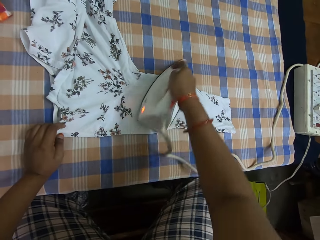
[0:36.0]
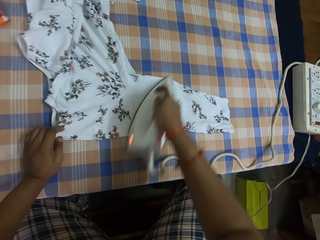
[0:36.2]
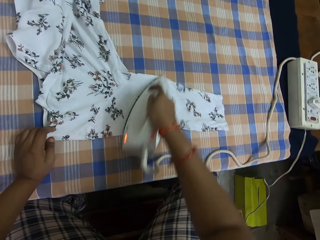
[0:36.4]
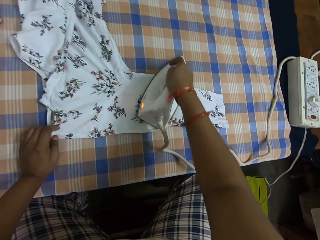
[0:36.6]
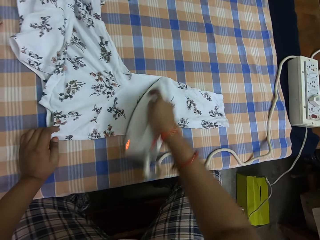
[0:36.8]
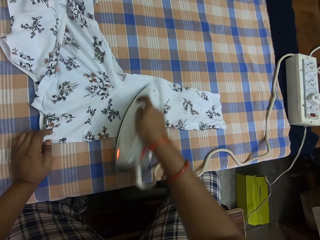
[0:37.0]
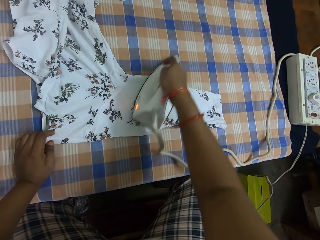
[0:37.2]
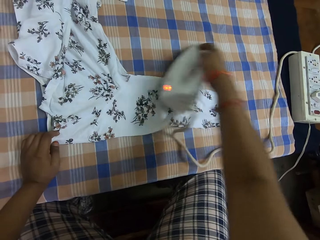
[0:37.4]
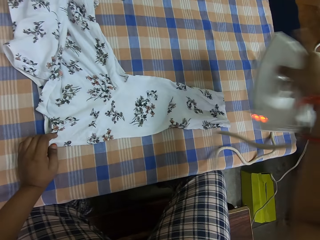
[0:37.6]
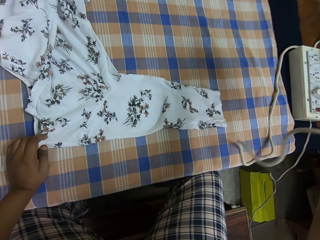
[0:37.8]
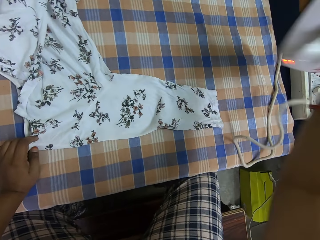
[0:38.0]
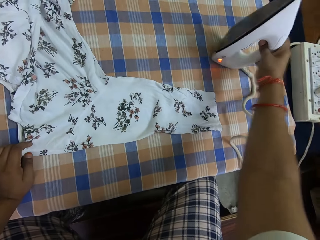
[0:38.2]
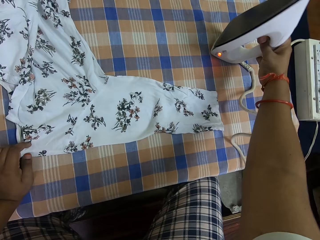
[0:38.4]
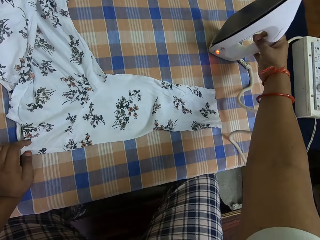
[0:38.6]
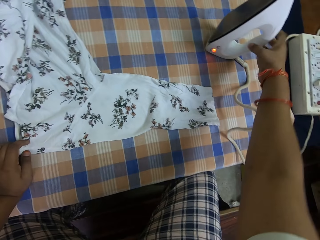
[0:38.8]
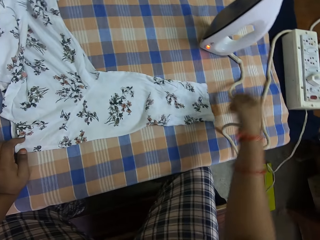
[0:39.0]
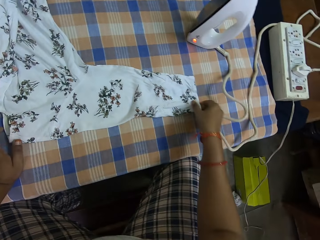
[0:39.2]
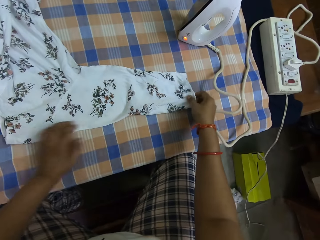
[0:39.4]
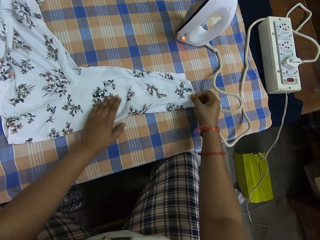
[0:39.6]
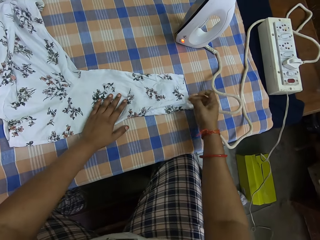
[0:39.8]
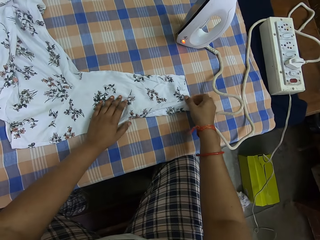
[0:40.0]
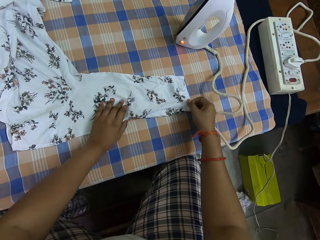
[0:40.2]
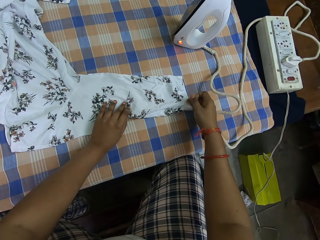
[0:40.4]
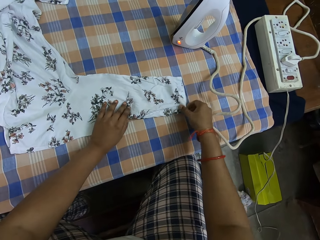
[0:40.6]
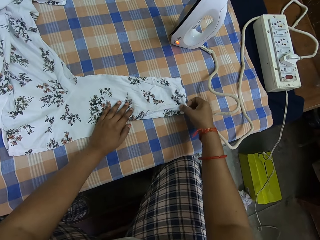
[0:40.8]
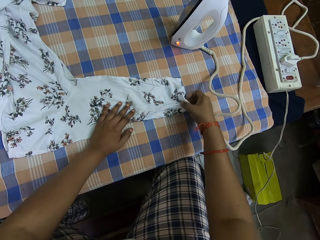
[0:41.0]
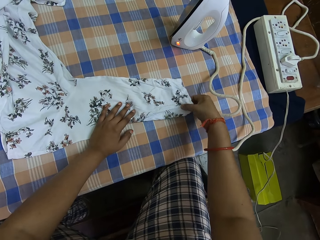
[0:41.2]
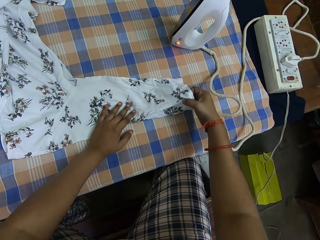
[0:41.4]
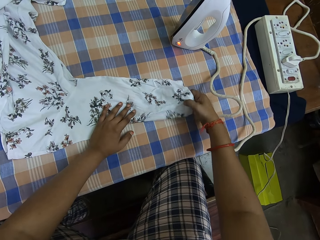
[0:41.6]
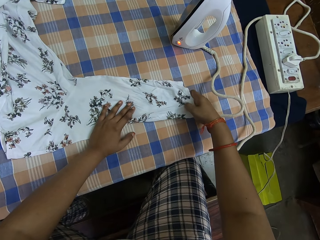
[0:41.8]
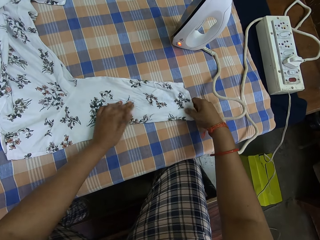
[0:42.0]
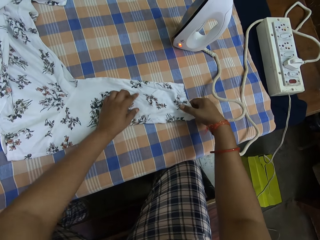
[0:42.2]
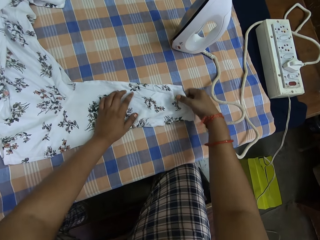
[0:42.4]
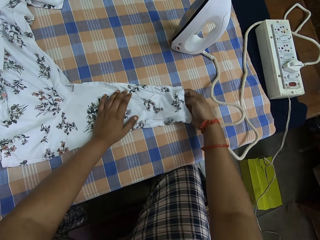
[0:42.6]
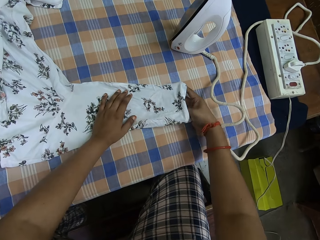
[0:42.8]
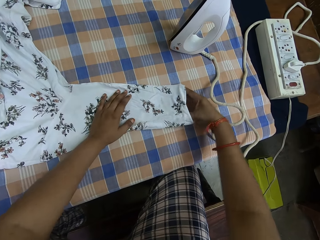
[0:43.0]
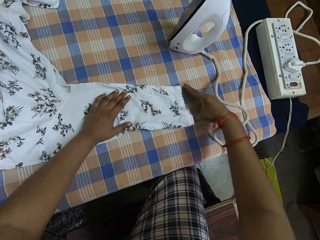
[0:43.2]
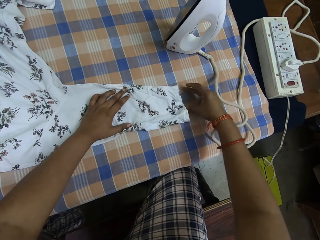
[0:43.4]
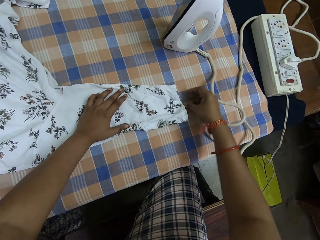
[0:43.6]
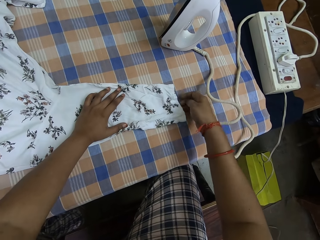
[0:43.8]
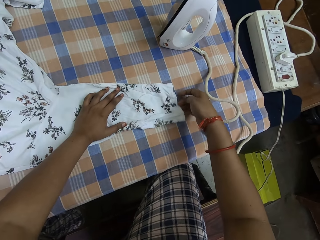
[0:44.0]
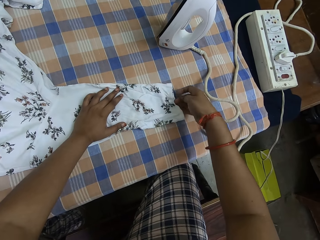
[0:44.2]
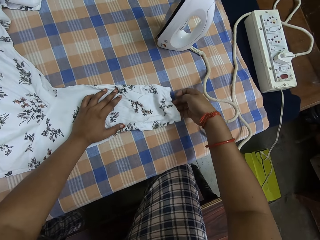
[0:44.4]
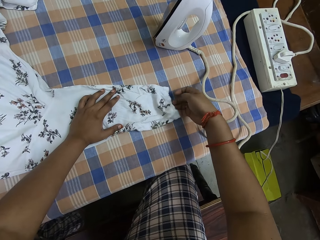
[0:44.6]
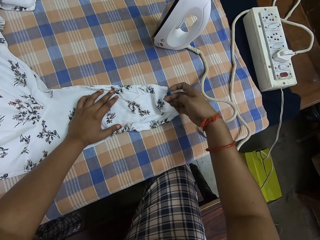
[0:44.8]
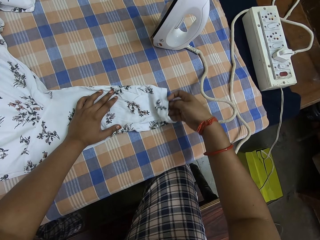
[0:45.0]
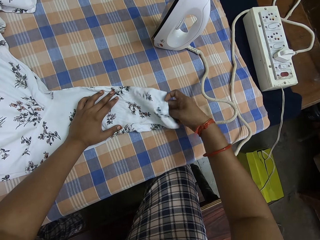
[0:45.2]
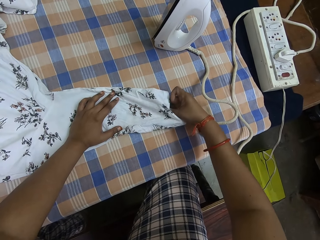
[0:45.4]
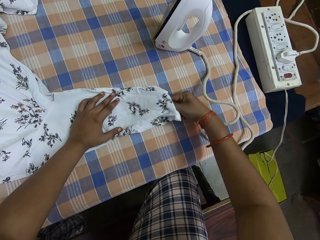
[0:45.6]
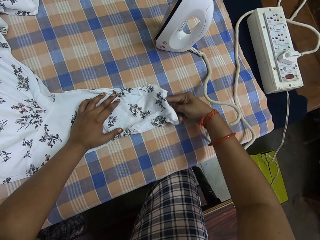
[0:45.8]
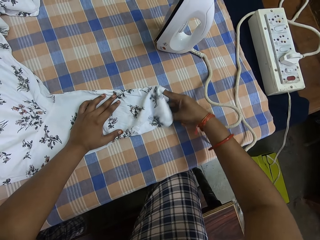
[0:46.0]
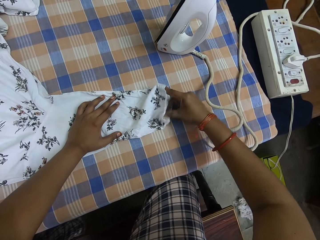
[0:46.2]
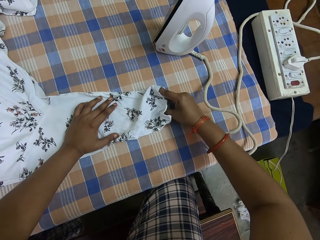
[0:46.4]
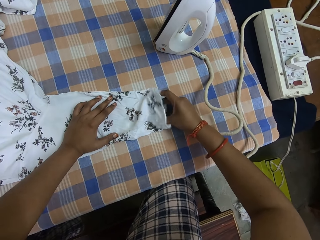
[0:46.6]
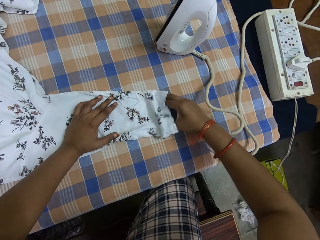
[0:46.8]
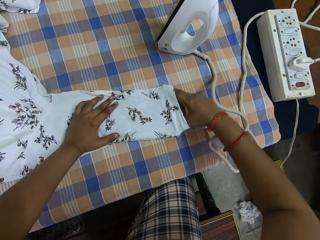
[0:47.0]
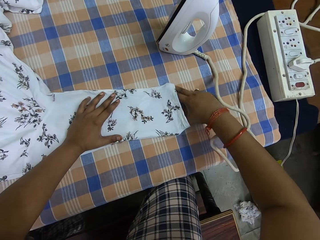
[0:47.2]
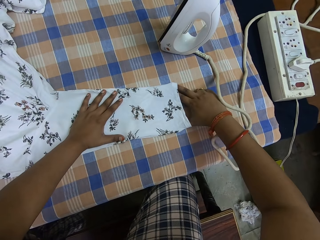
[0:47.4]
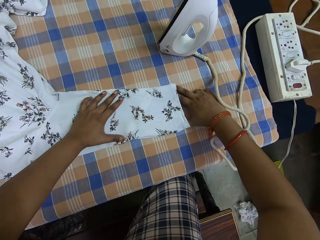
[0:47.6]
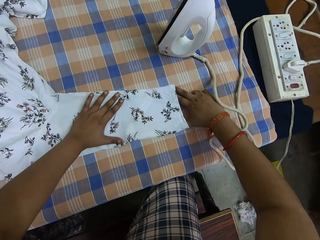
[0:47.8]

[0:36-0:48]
The camera wearer places the iron on the iron table. They adjust the arm part of the dress with both hands.

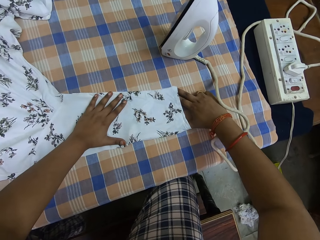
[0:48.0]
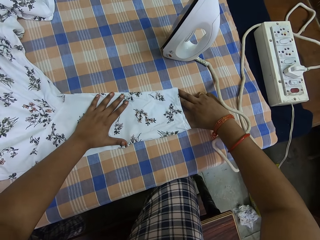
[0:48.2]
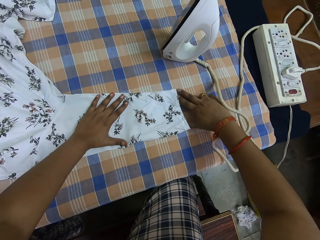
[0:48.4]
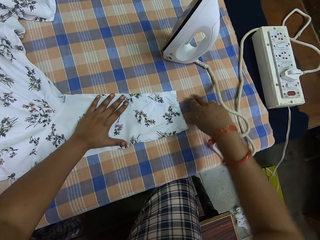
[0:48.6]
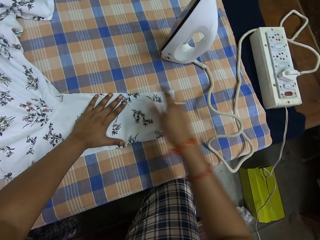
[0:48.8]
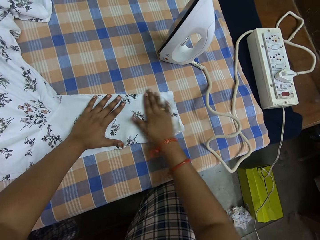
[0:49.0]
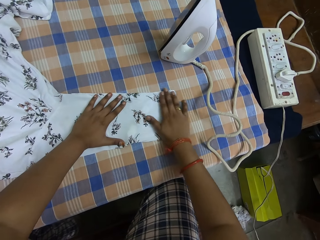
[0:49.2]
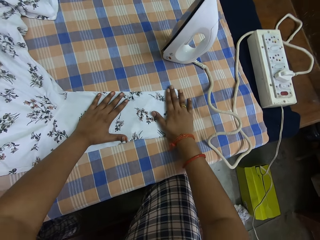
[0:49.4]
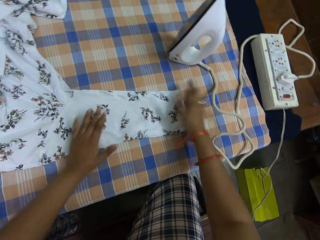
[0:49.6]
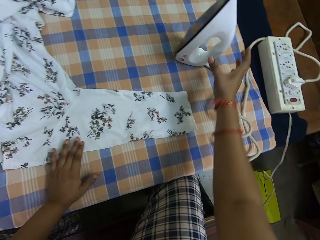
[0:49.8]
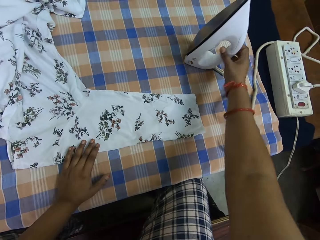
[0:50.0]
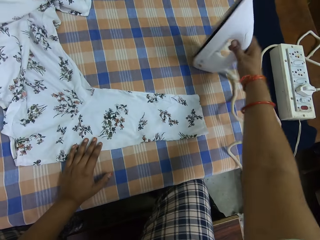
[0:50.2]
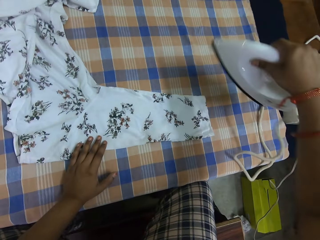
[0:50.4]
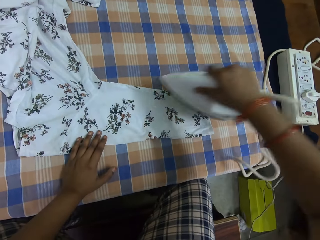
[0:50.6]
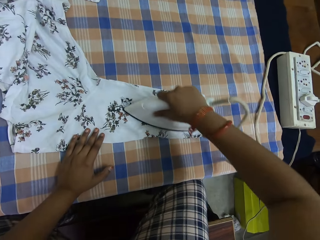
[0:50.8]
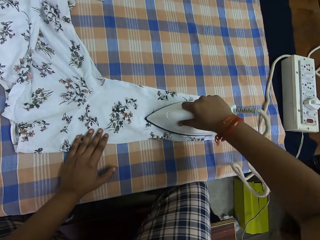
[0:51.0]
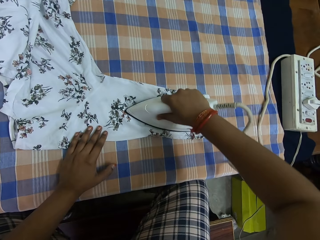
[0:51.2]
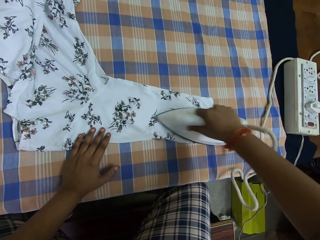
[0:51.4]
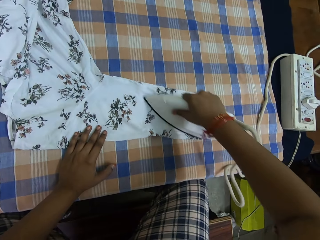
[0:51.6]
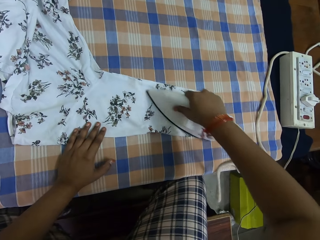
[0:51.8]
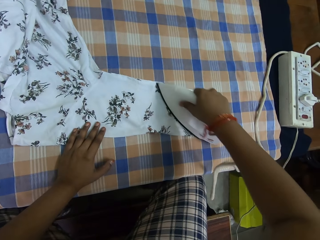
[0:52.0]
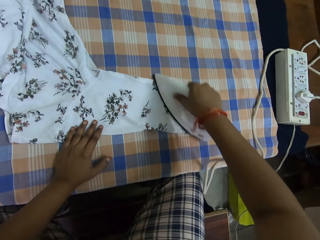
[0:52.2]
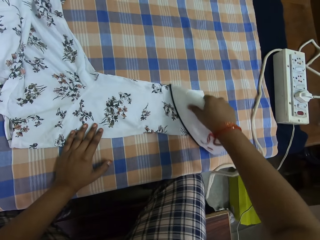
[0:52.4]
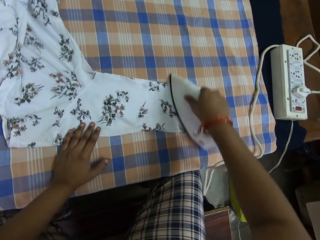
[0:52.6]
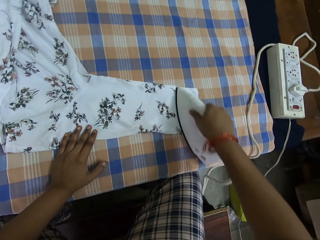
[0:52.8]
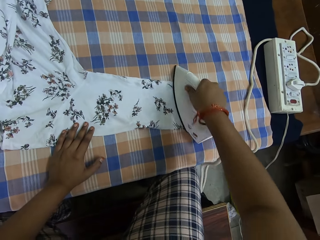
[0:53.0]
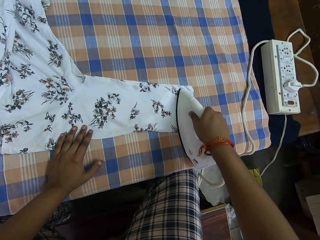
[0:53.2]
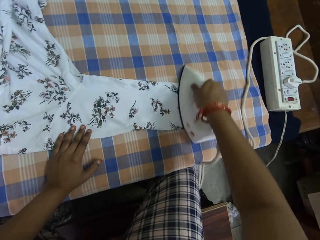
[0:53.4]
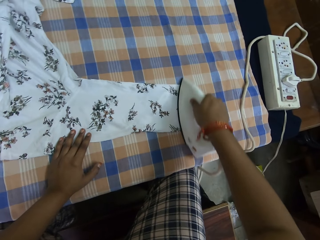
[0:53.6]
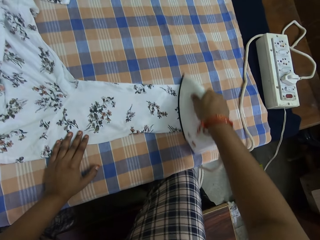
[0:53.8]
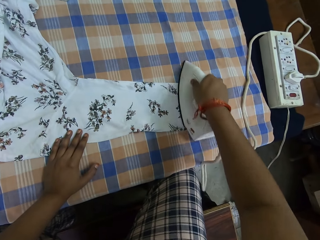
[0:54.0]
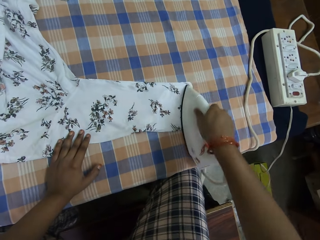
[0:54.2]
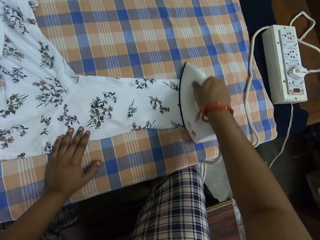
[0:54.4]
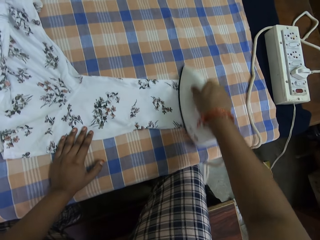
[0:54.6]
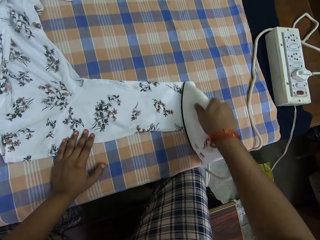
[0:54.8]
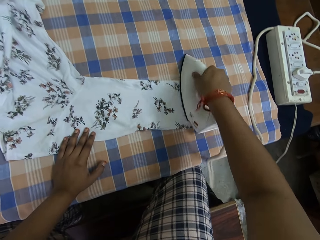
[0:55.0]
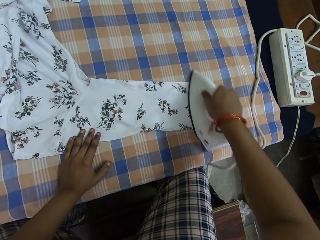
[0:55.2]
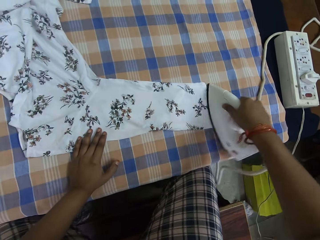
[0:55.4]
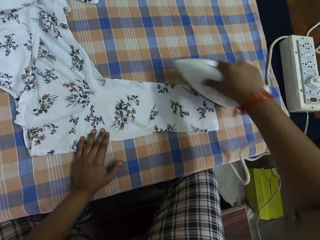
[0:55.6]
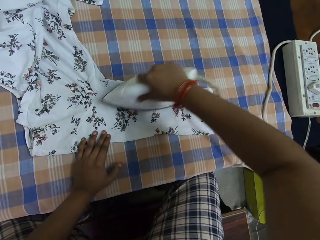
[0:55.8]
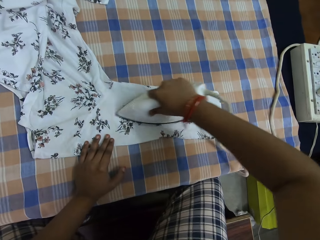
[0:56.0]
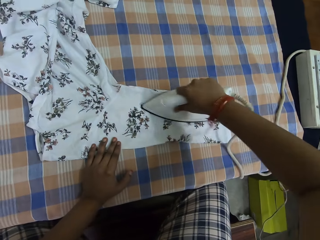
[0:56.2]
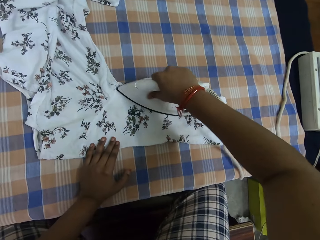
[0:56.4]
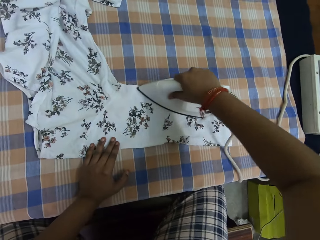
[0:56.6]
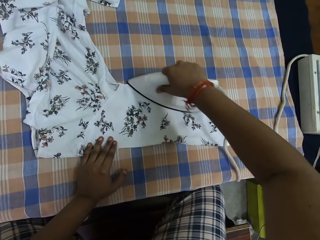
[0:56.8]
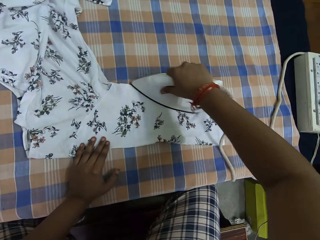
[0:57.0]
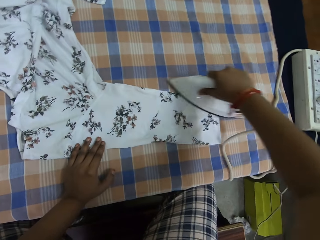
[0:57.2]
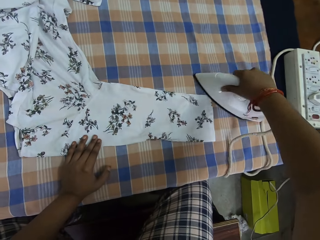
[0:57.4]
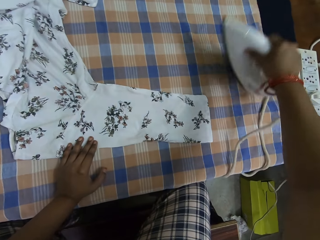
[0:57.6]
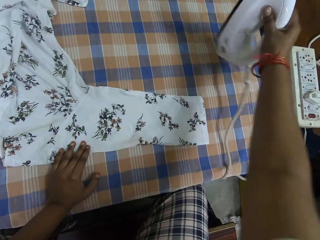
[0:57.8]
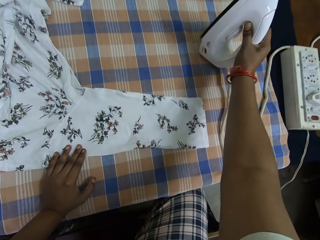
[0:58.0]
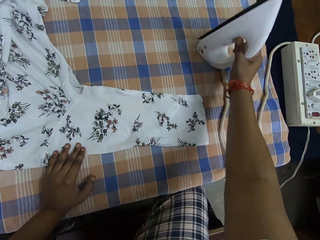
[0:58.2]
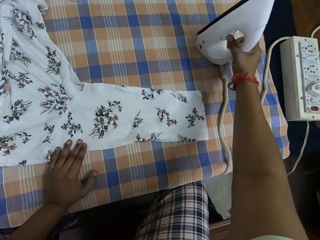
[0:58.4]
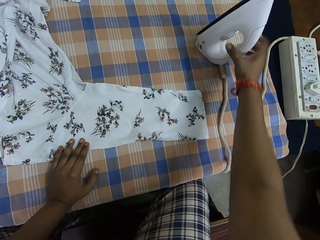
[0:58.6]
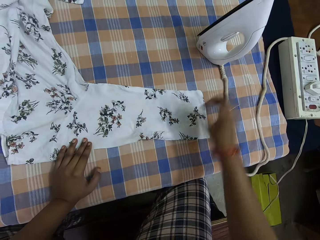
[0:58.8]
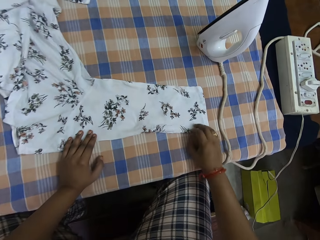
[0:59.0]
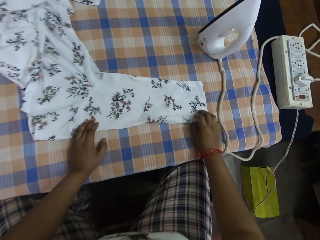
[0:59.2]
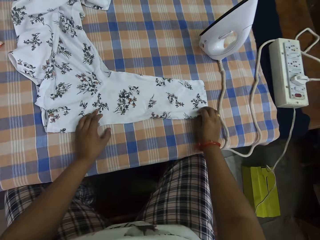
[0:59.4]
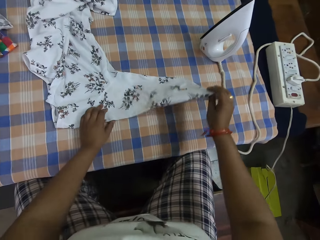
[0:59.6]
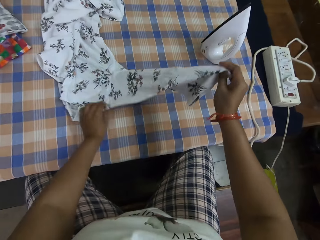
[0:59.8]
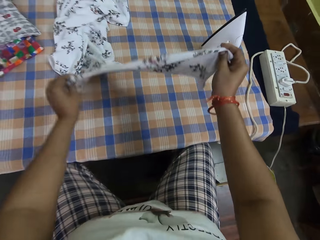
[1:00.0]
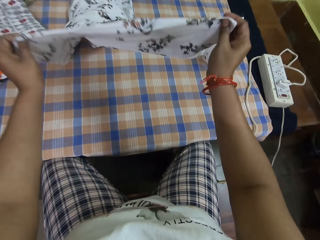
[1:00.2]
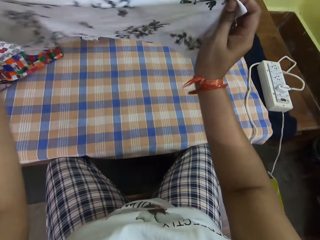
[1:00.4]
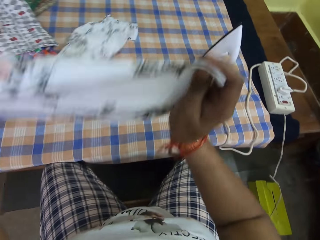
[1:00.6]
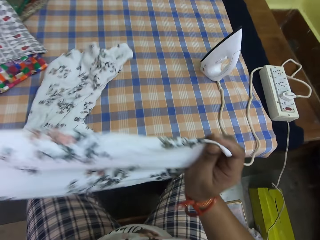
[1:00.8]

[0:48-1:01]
The camera wearer picks up the iron from the iron table. They iron the arm part of the dress with the iron. They place the iron on the iron table. They lift the arm part of the dress with both hands.
